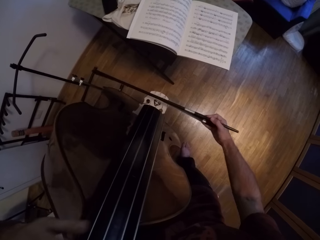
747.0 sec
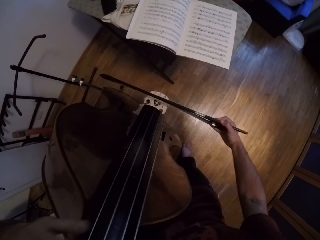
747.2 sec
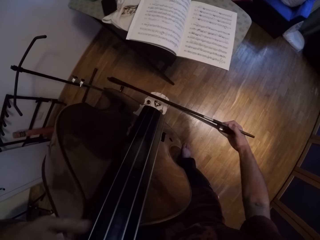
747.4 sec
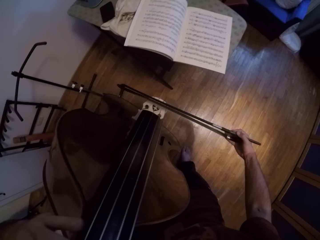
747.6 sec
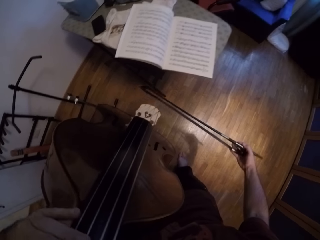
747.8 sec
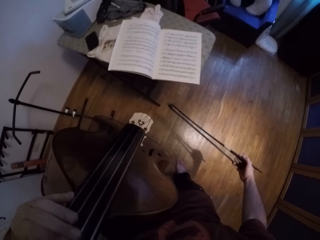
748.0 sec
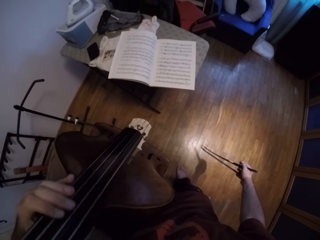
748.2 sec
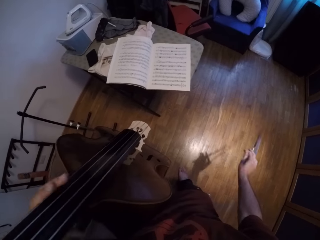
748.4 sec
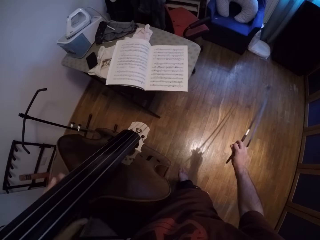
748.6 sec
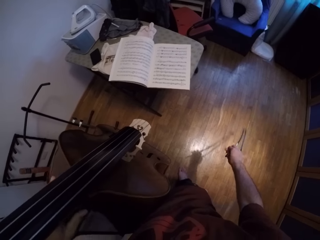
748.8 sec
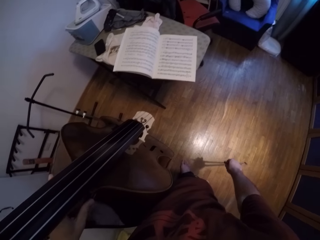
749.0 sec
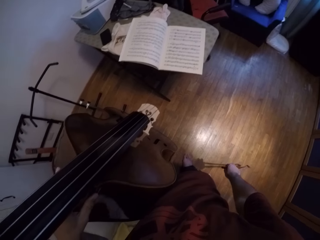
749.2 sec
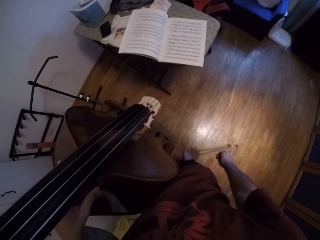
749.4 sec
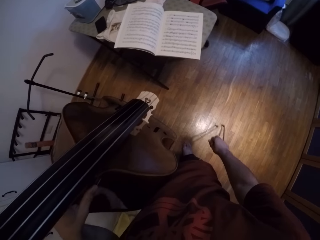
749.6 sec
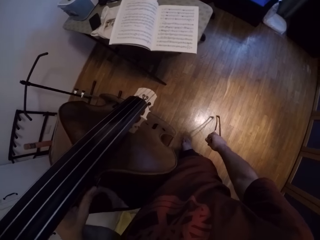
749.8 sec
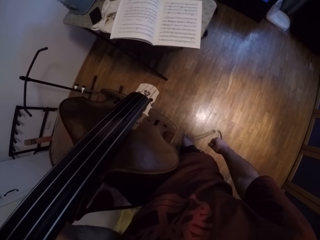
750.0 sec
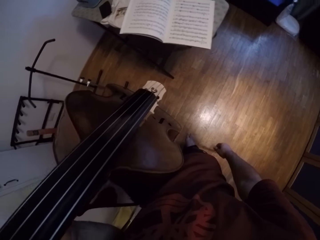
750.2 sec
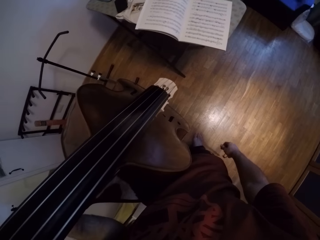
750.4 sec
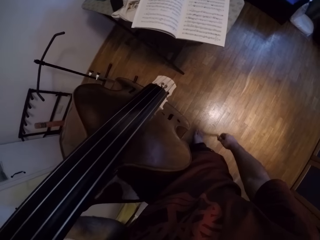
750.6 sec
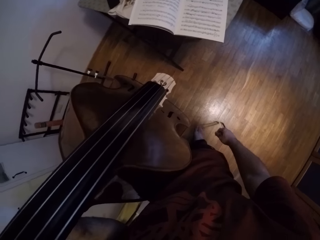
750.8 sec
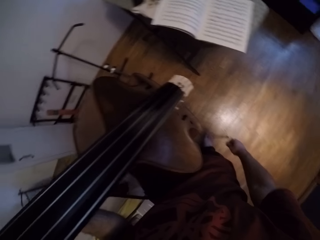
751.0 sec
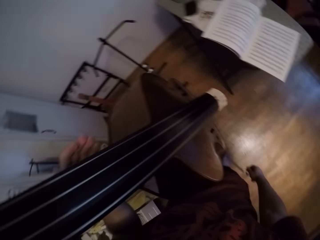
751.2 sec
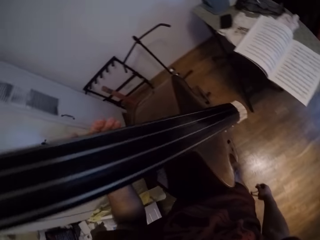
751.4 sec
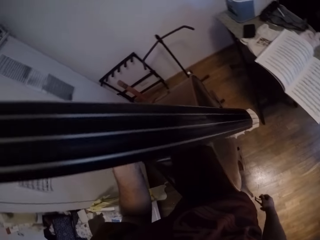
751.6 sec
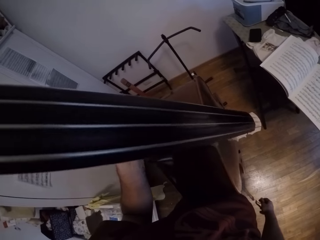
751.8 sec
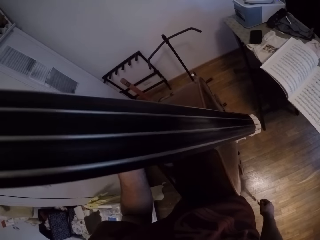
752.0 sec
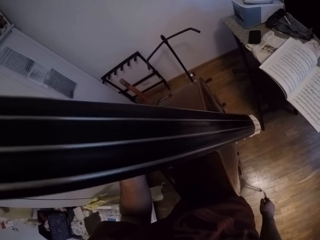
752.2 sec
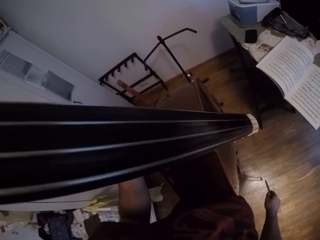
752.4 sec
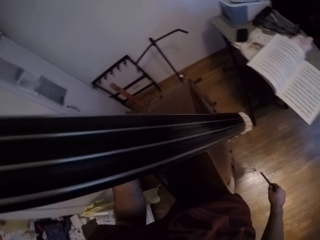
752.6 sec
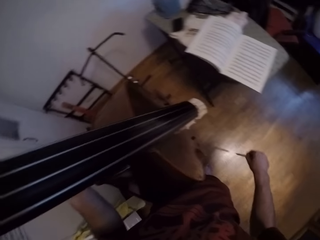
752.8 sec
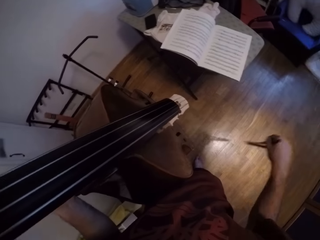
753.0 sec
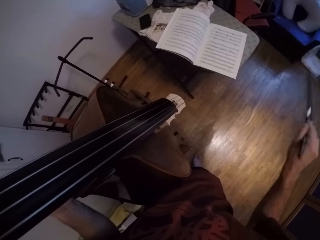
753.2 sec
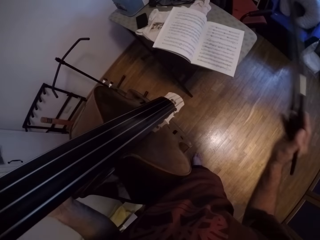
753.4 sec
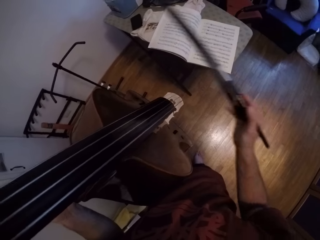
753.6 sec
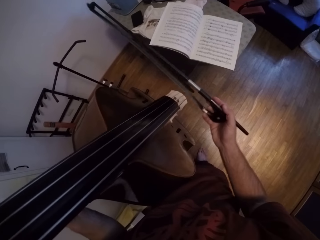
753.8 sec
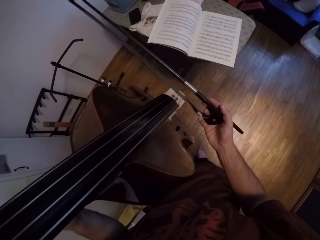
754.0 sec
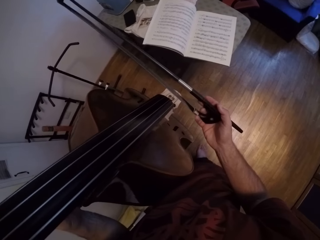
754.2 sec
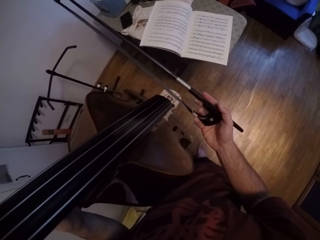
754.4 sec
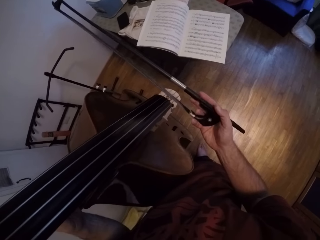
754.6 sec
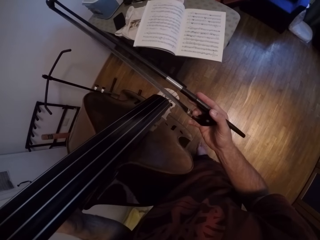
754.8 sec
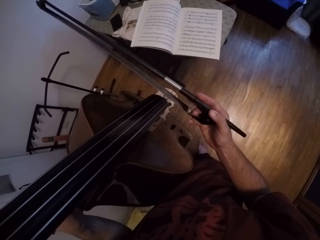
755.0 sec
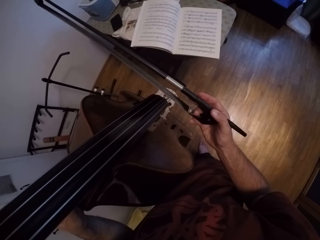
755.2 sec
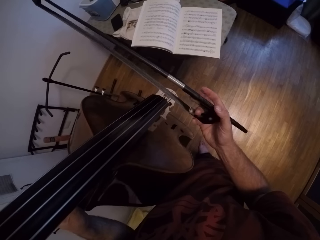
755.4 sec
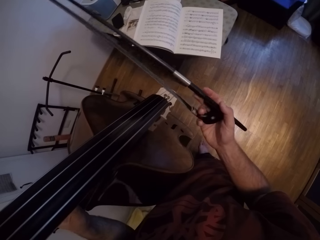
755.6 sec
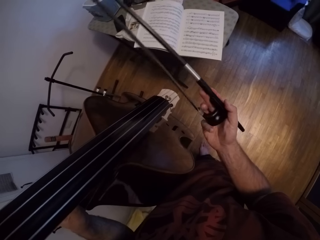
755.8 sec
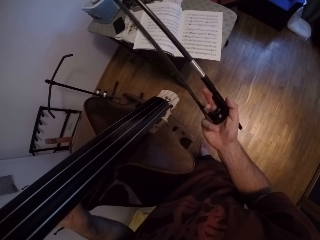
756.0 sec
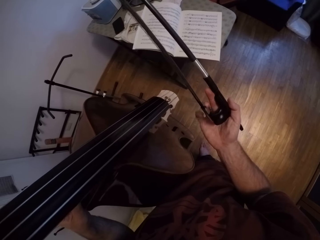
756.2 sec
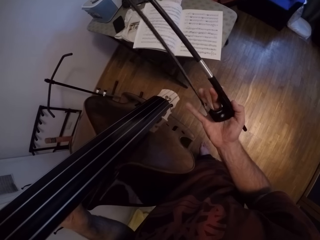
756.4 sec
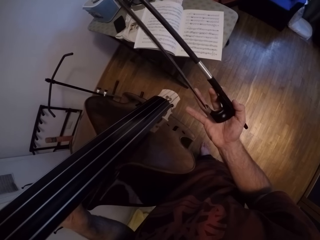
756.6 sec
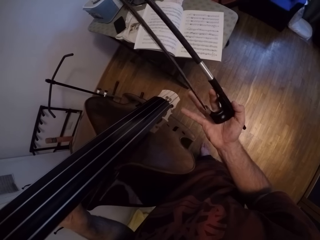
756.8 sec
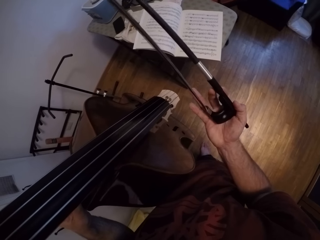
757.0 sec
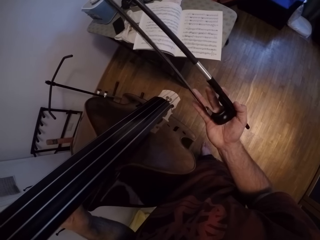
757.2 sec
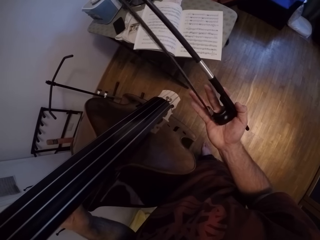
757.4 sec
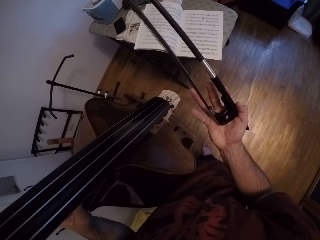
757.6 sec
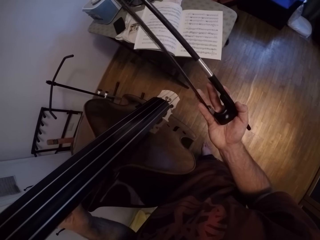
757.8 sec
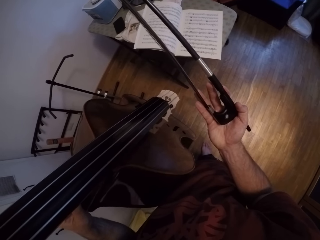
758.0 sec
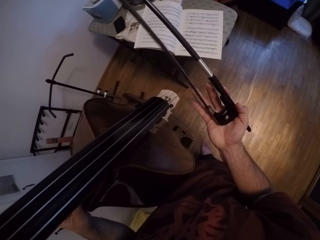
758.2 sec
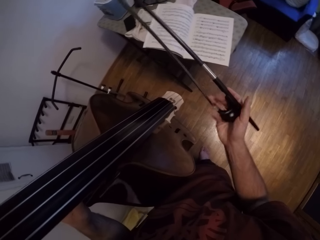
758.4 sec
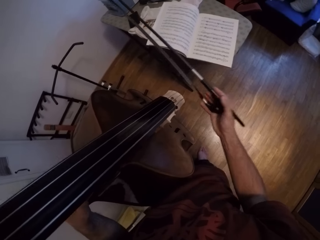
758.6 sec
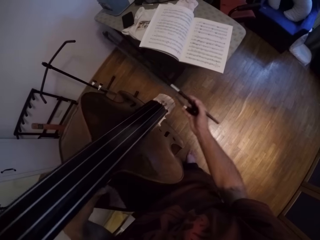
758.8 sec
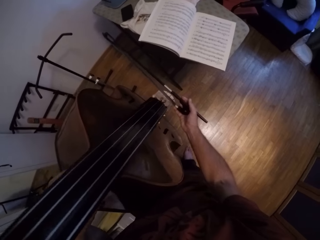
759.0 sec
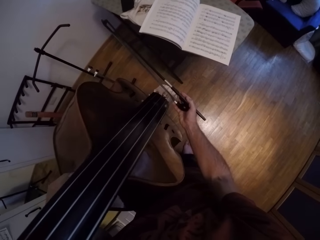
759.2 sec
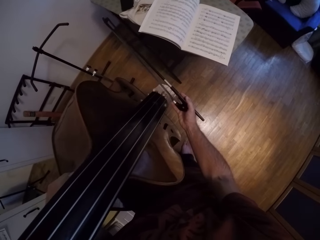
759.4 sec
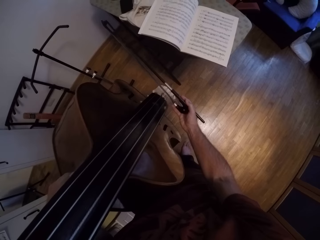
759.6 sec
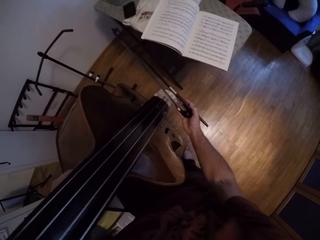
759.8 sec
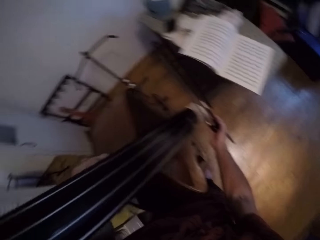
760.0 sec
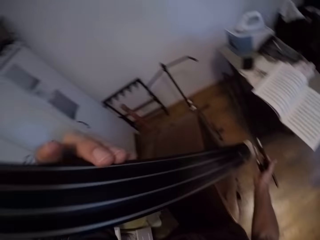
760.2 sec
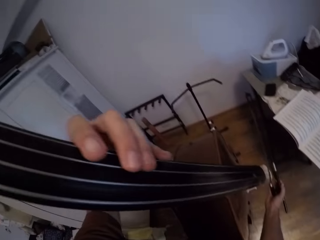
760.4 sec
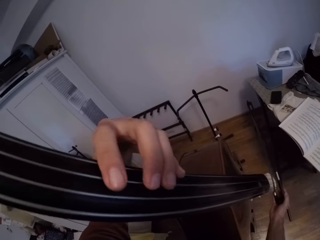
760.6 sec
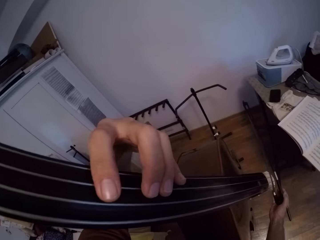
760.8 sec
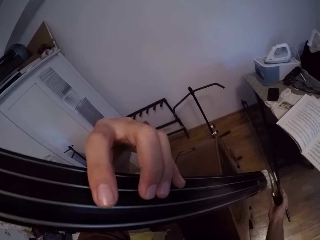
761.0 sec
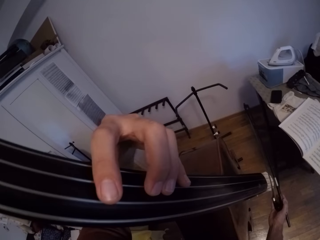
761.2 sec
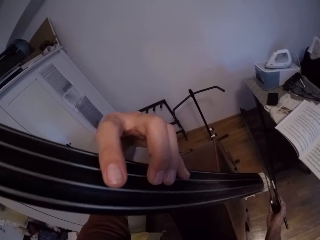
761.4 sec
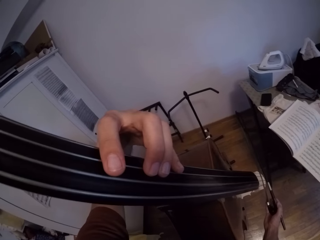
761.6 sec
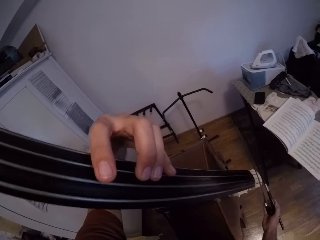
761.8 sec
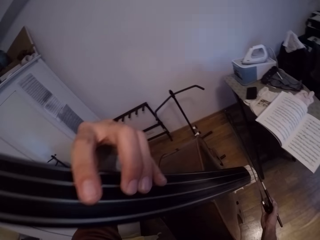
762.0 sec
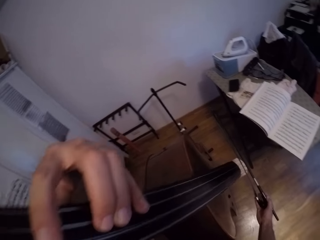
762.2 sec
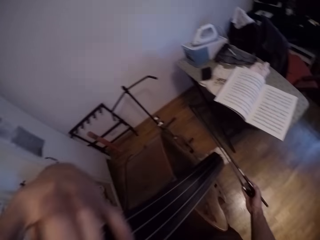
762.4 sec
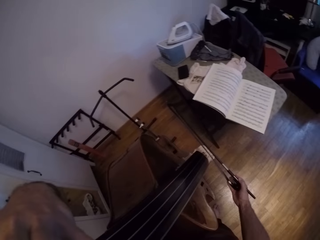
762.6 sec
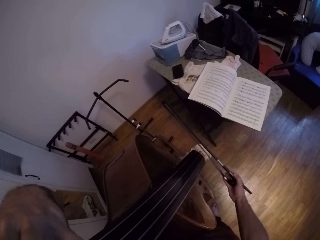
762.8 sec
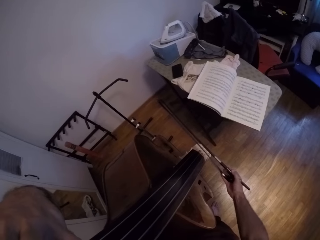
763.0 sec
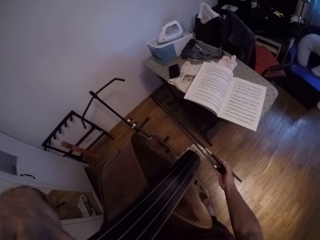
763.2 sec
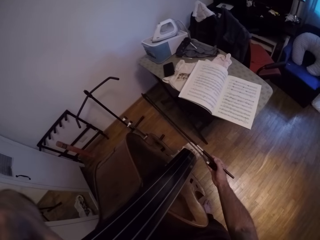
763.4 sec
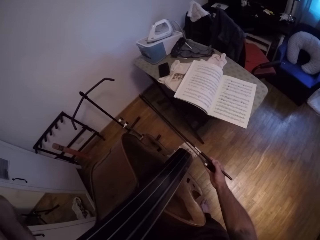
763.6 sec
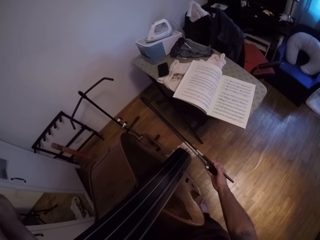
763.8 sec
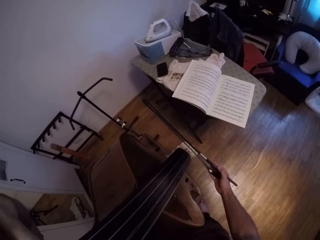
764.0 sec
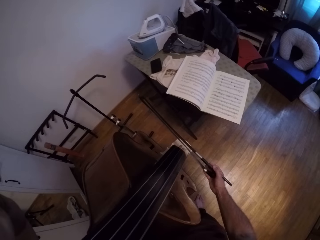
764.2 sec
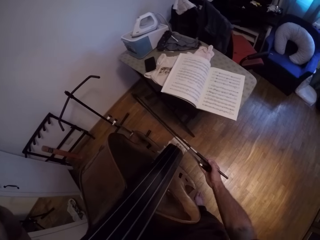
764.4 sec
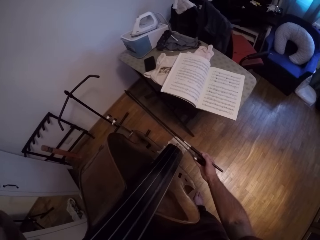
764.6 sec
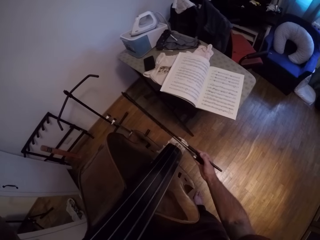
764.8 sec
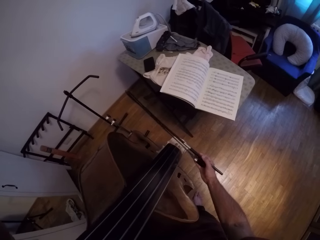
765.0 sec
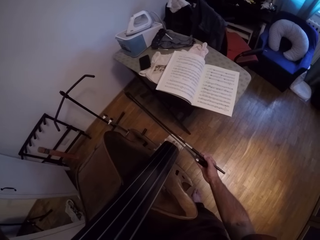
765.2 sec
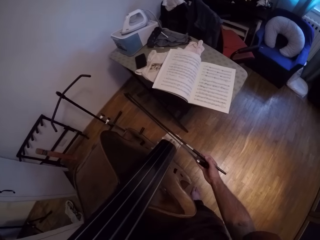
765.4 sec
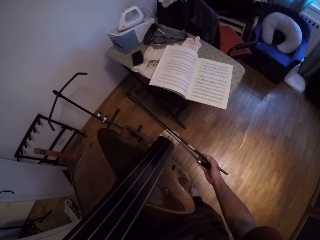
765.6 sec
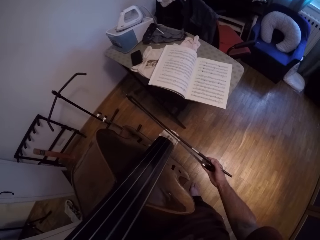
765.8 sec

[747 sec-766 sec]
The camera wearer removes the metallic stick from the guitar. He pauses. He swings his hand. He moves the metallic stick towards the guitar. He holds the metallic stick. He counts his right hand fingers. He moves the metallic stick towards the guitar. He plays the guitar with the metallic stick.

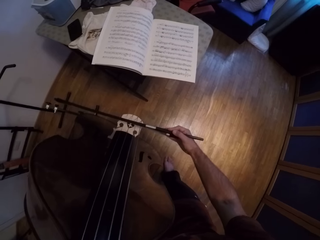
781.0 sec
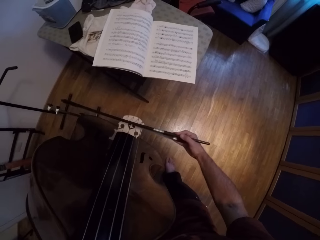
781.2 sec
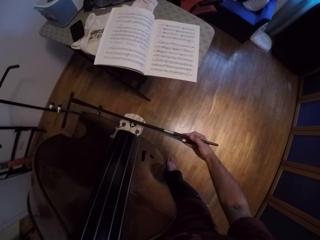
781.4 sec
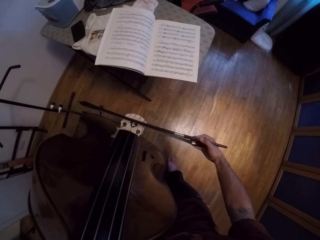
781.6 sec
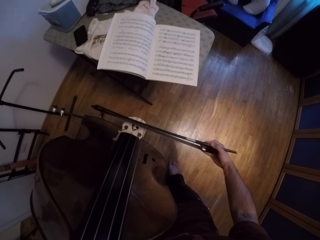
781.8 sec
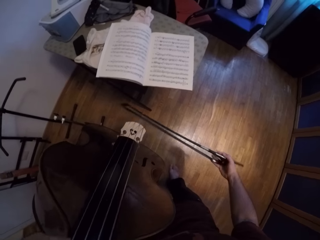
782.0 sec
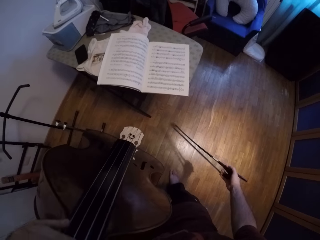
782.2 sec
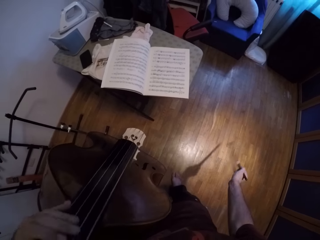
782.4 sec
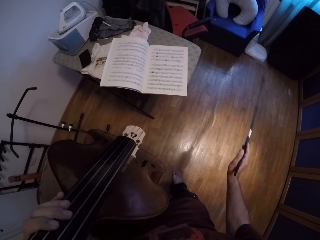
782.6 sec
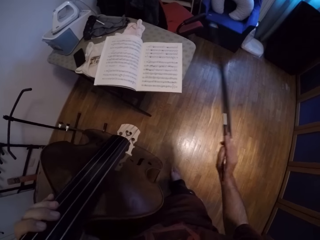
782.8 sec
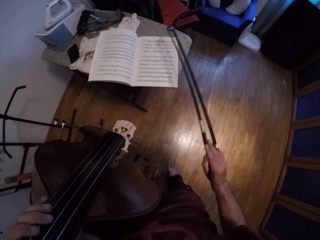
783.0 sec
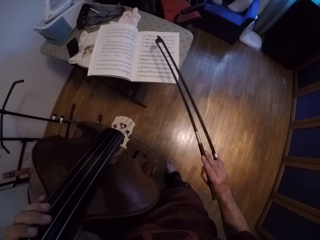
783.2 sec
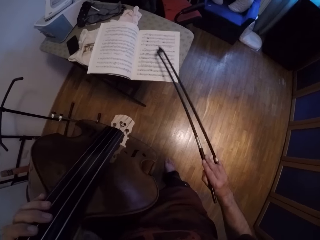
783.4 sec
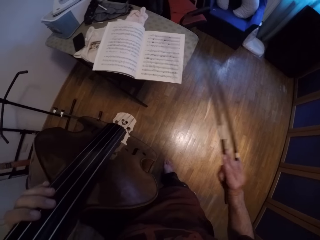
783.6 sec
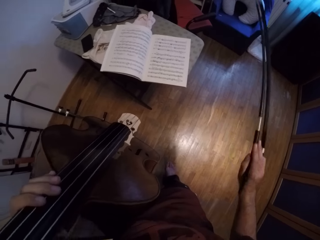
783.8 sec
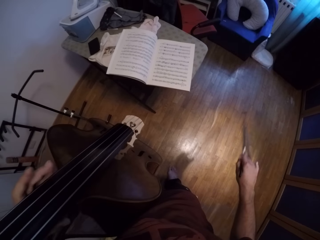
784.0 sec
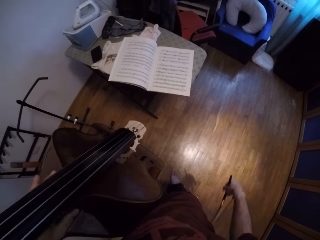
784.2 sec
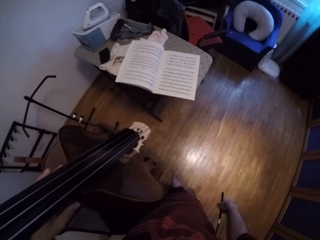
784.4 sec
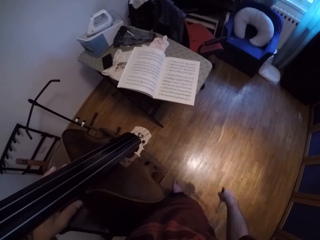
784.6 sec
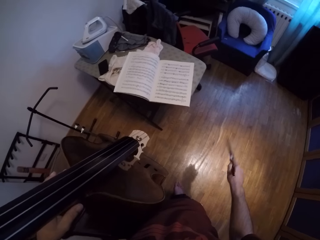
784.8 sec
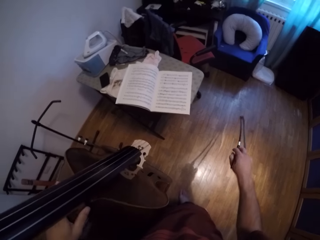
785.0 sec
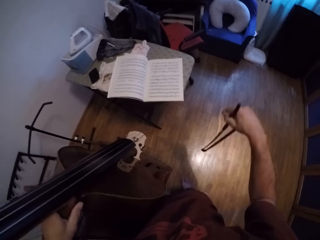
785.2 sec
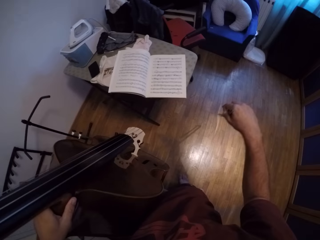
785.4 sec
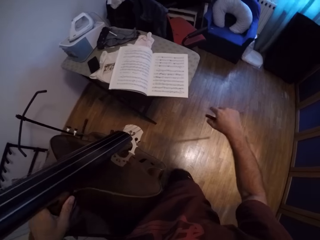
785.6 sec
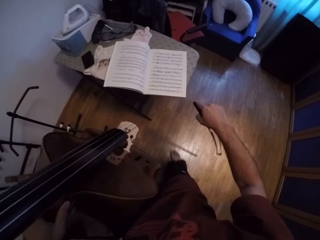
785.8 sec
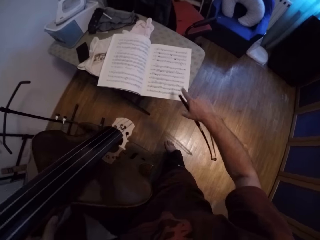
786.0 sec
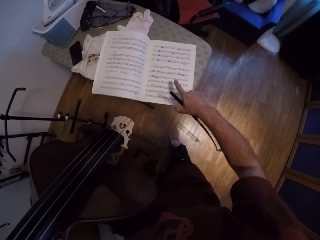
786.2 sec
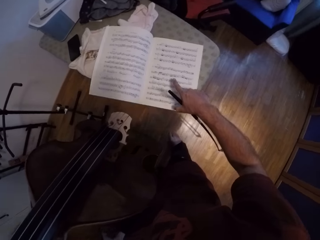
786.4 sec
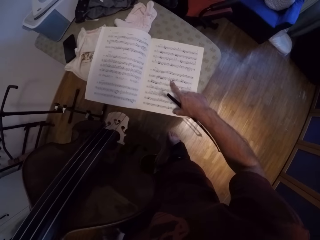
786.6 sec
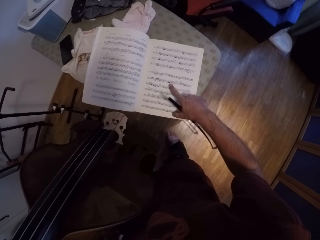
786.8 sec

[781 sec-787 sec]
The camera wearer removes the metallic stick from the guitar. They pause. They tap the metallic stick on the music book, remove the metallic stick from the music book, and move the metallic stick. They point a hand at the music book.
